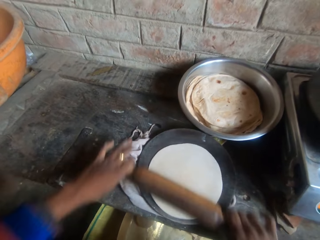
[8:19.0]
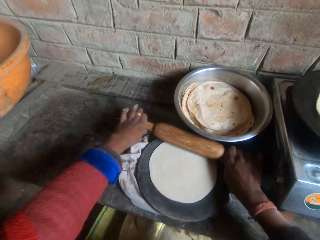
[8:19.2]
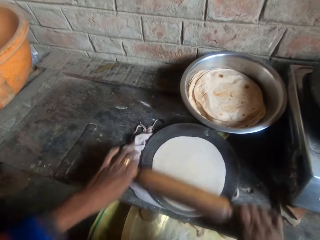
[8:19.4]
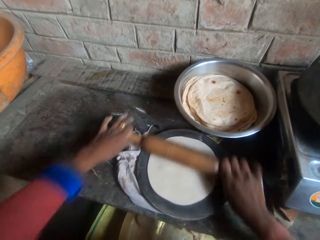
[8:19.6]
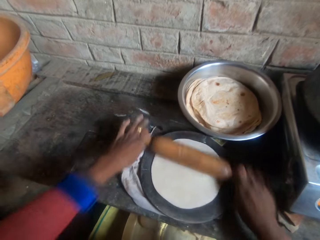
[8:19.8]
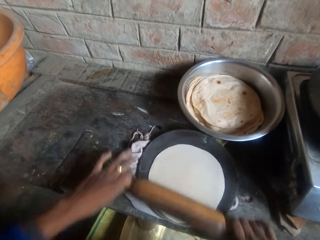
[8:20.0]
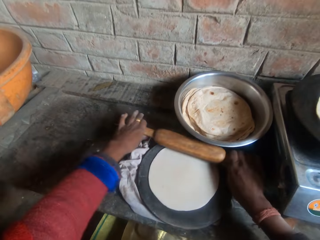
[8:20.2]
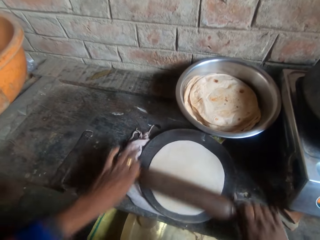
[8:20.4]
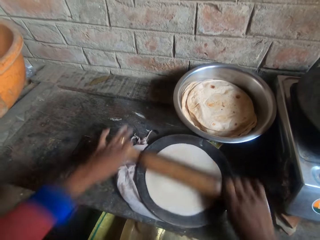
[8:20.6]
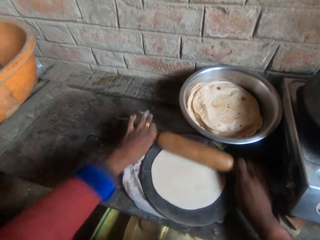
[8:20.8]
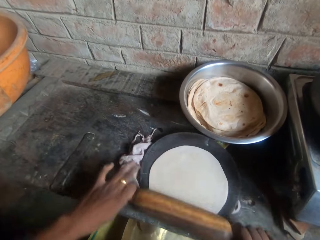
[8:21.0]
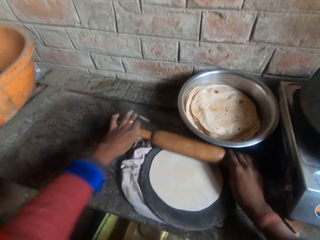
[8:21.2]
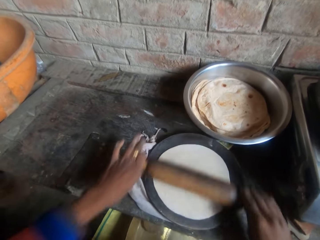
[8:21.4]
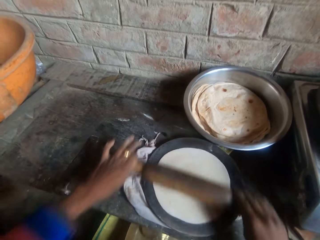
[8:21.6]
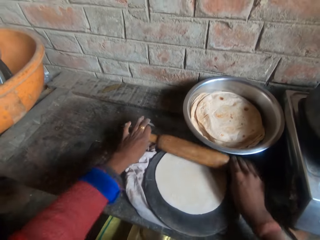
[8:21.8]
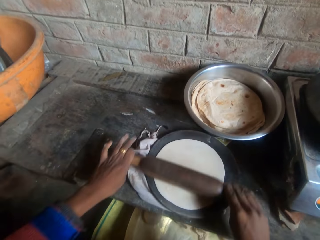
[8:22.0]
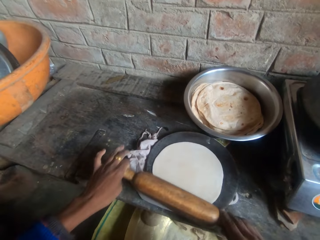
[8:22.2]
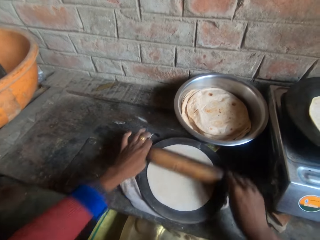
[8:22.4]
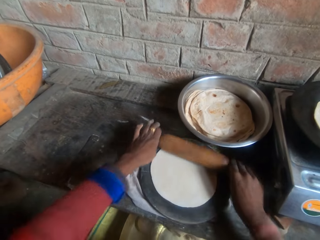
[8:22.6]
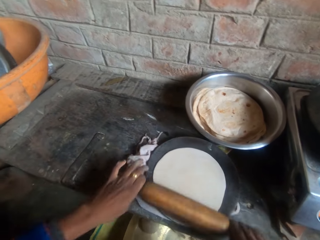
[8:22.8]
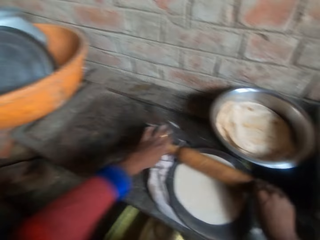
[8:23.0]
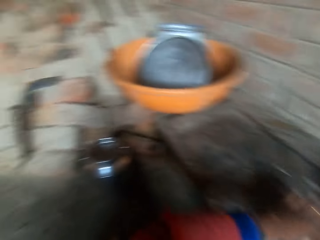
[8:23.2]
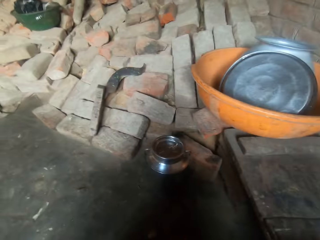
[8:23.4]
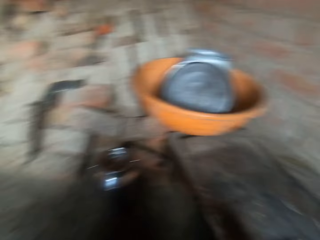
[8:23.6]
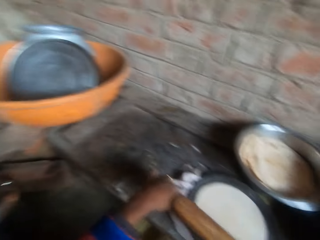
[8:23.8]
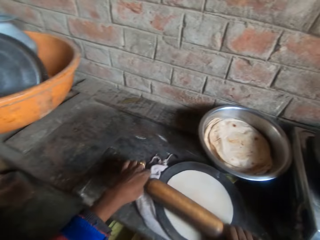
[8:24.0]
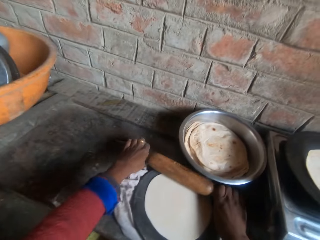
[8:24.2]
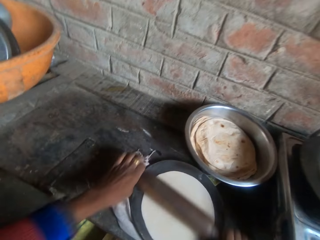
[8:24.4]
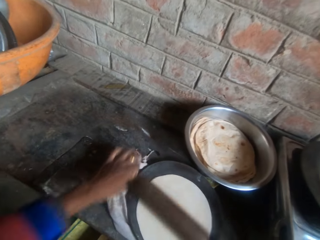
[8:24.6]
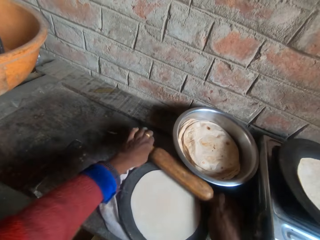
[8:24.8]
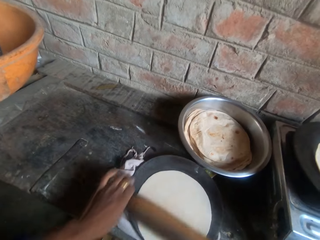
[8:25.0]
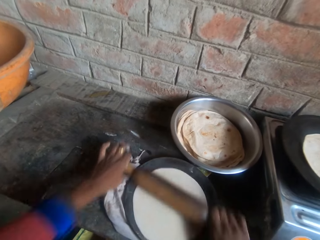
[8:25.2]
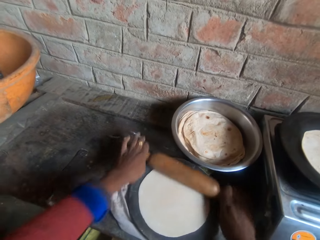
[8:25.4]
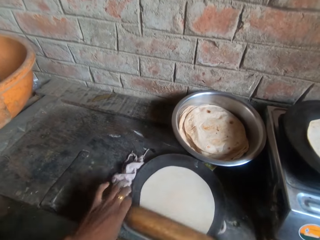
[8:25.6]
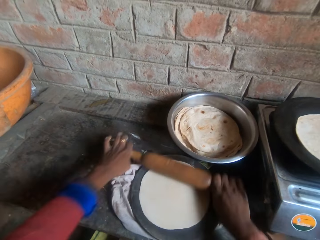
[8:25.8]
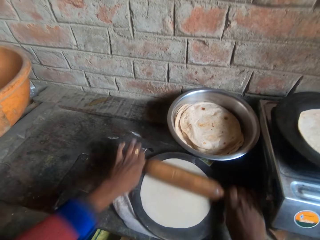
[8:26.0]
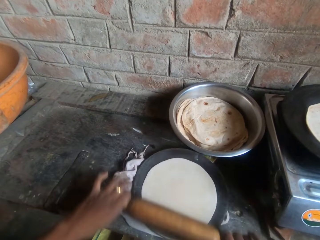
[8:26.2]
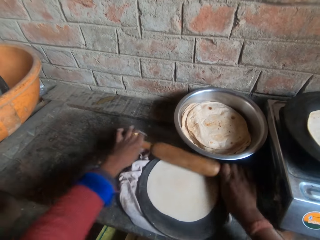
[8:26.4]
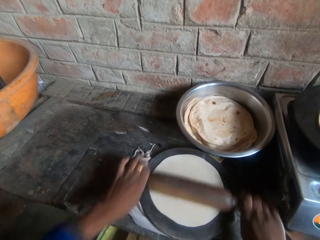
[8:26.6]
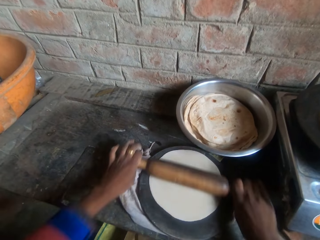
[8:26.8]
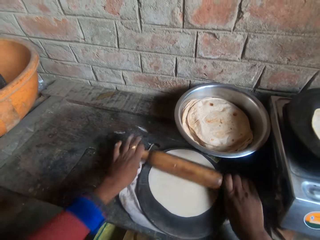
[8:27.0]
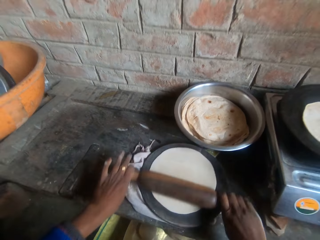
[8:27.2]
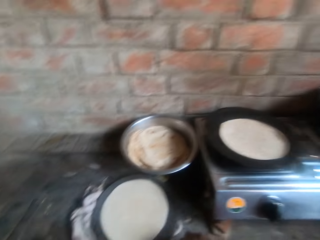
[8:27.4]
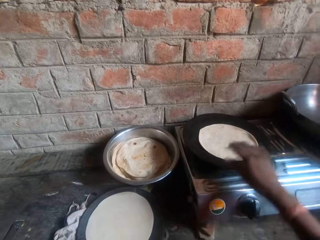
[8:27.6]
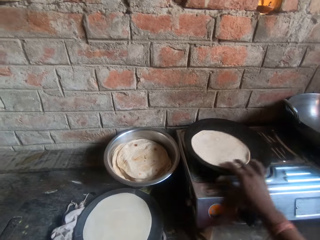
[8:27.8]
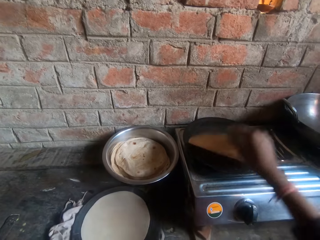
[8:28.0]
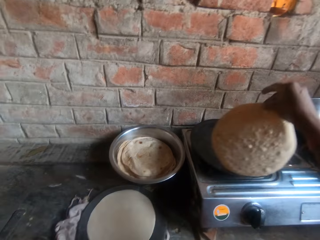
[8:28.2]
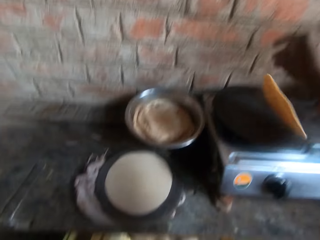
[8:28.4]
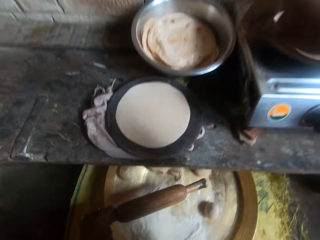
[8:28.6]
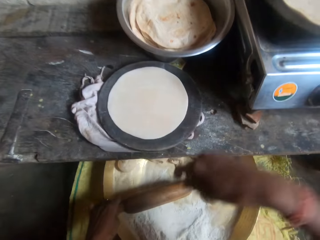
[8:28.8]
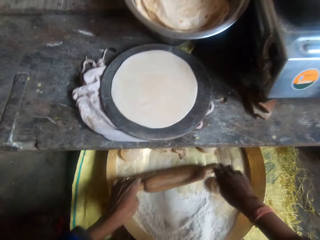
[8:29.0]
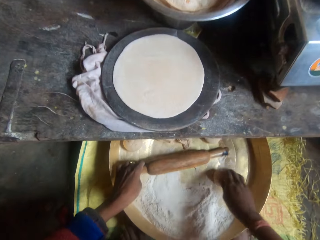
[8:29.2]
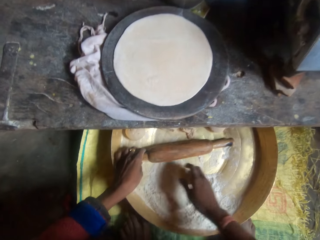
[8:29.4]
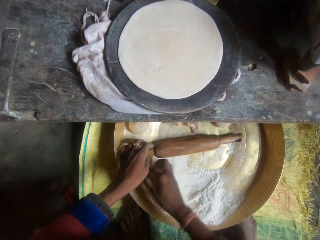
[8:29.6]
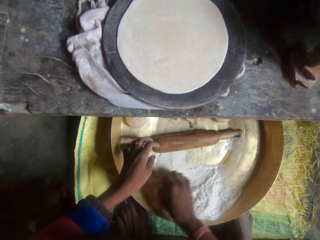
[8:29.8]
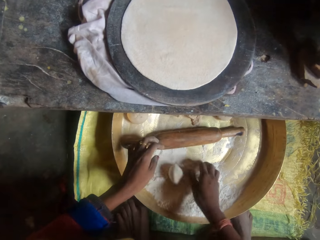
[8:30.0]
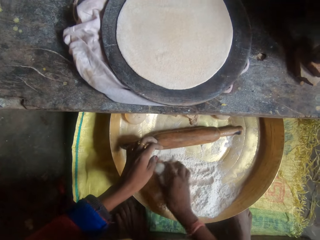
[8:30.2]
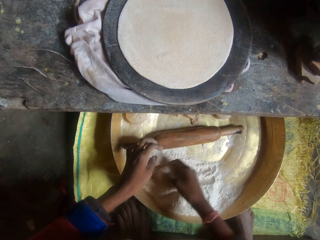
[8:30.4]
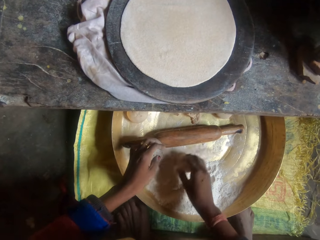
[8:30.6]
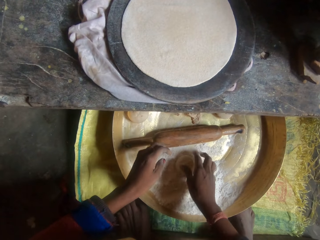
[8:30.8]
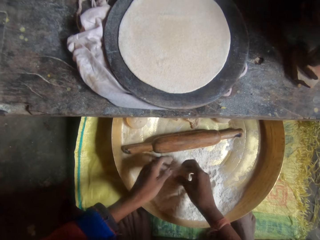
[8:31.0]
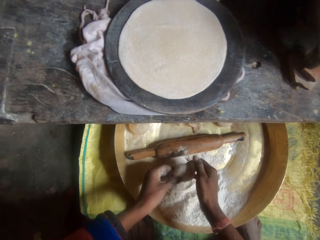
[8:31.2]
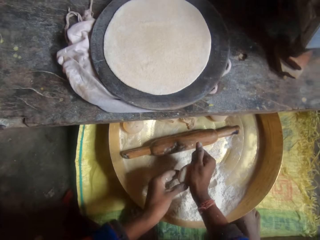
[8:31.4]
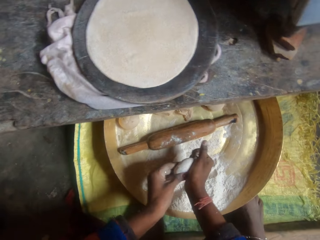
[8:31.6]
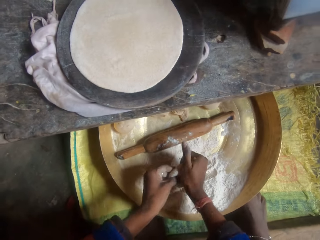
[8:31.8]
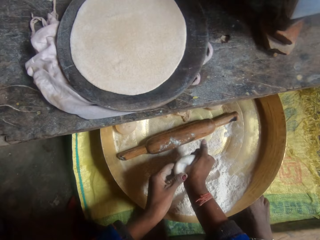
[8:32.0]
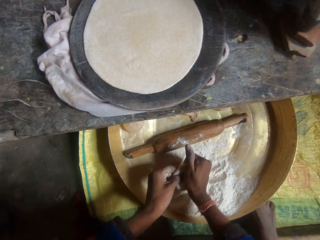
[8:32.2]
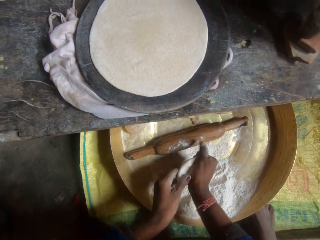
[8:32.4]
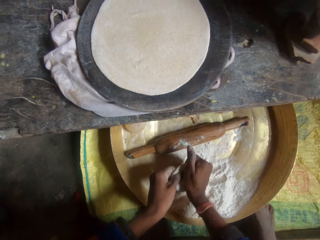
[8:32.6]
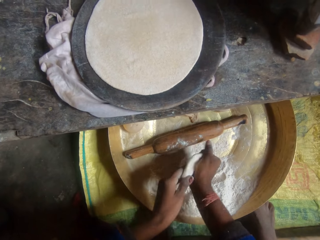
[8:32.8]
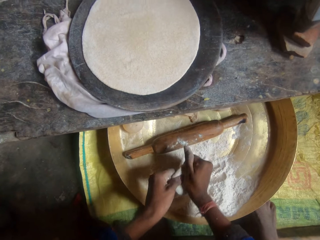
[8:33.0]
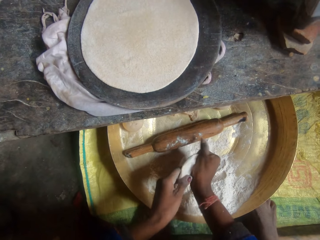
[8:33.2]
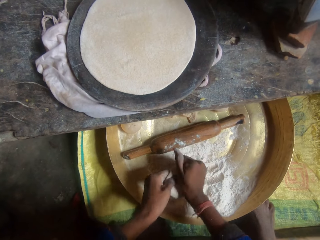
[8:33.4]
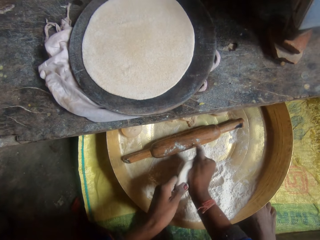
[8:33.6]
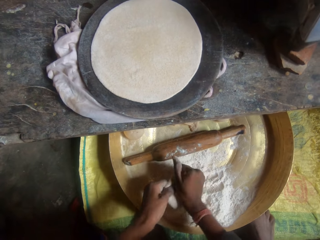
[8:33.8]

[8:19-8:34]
The camera wearer looks around. He rolls the dough on the pastry board. He lifts the tortilla. He flips the roti on the griddle. He takes the dough in the basin. He drops the rolling pin in the bucket. He rolls the dough in flour inside the bucket. He kneads the dough with his hands.

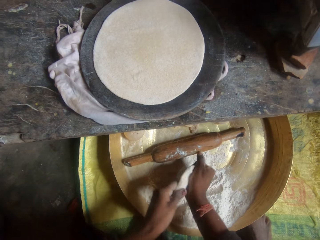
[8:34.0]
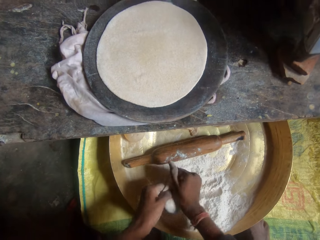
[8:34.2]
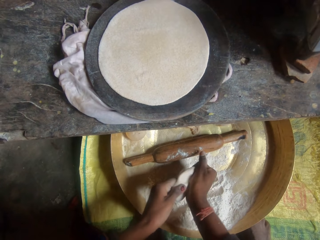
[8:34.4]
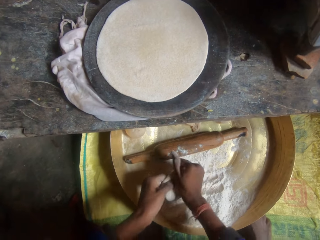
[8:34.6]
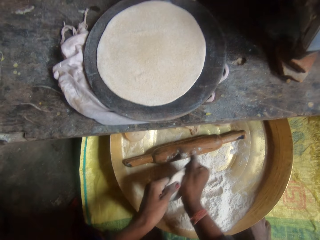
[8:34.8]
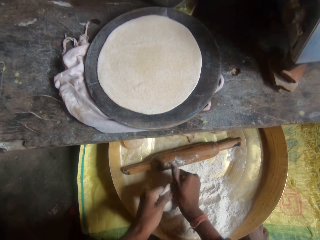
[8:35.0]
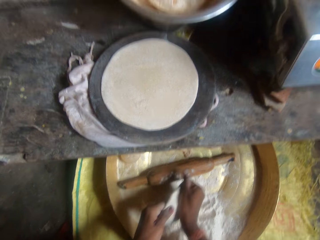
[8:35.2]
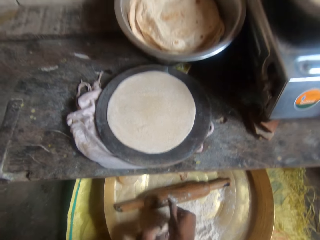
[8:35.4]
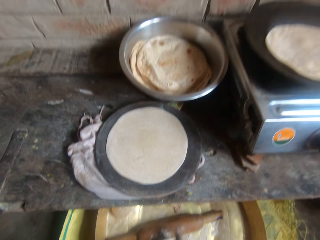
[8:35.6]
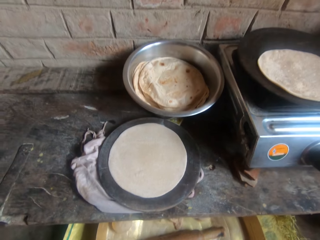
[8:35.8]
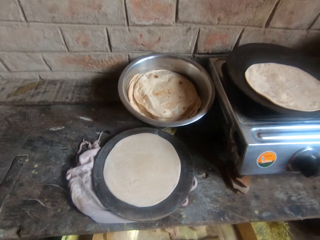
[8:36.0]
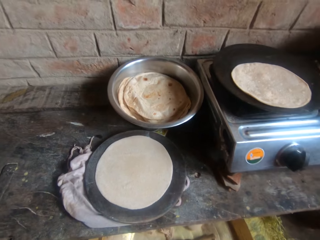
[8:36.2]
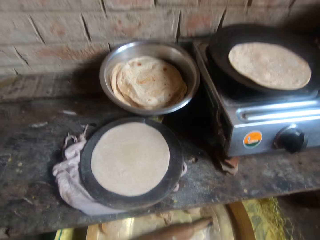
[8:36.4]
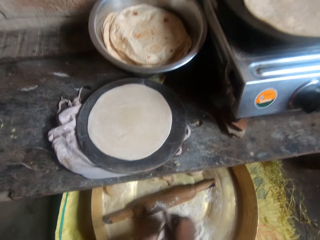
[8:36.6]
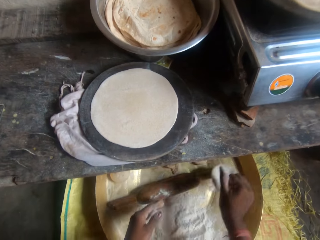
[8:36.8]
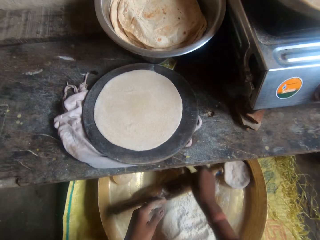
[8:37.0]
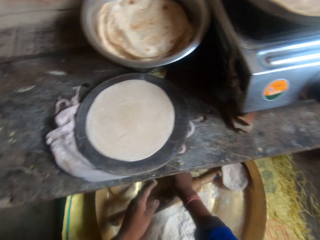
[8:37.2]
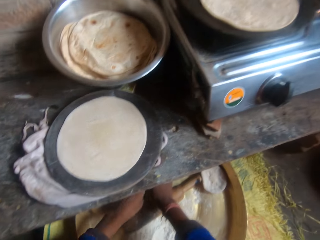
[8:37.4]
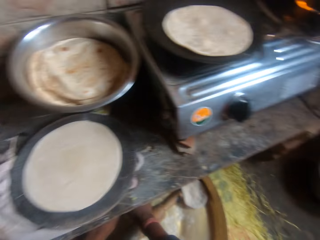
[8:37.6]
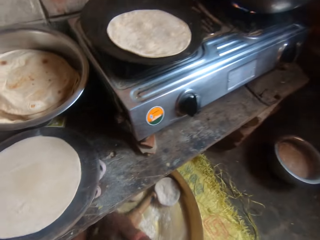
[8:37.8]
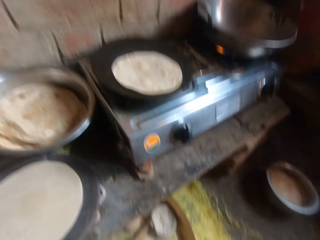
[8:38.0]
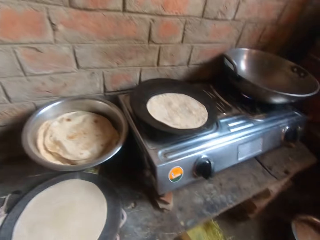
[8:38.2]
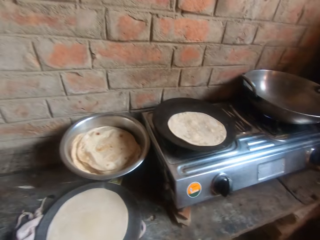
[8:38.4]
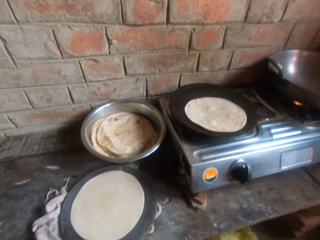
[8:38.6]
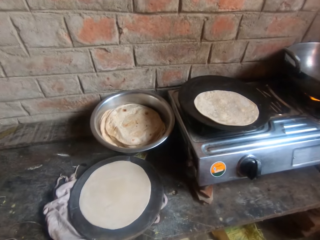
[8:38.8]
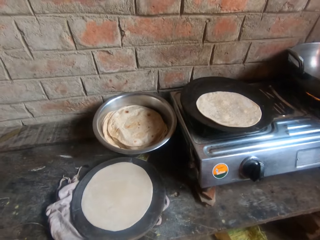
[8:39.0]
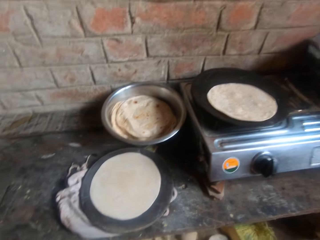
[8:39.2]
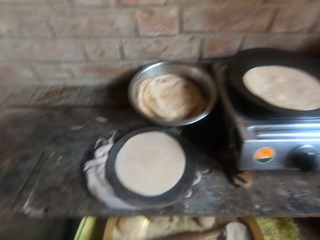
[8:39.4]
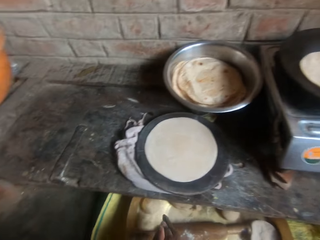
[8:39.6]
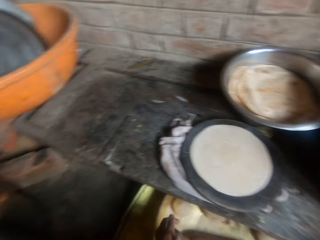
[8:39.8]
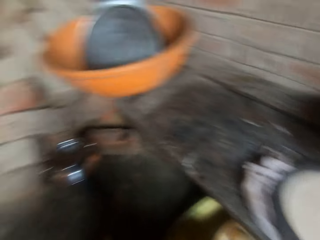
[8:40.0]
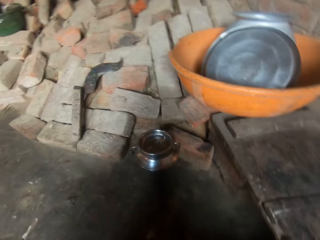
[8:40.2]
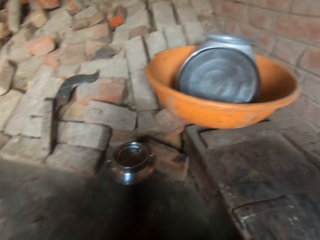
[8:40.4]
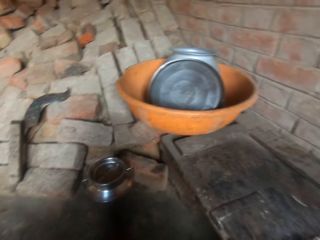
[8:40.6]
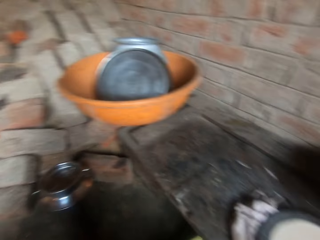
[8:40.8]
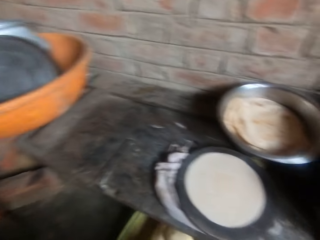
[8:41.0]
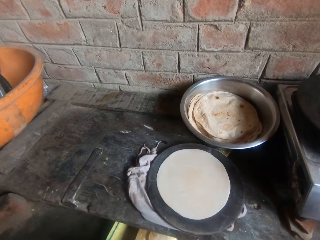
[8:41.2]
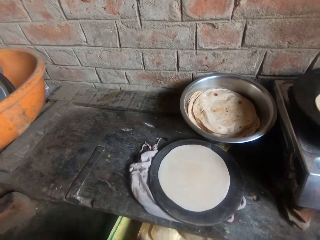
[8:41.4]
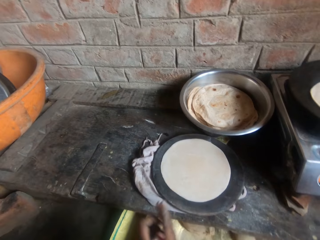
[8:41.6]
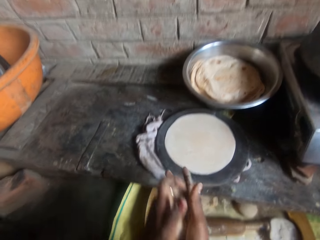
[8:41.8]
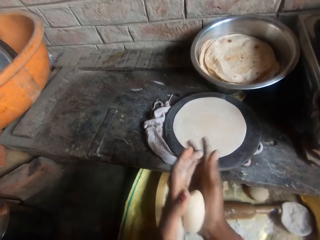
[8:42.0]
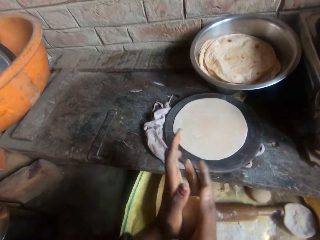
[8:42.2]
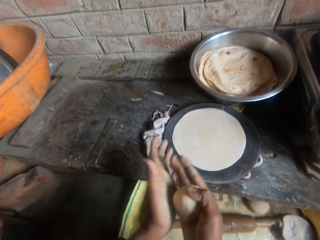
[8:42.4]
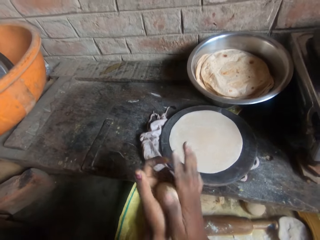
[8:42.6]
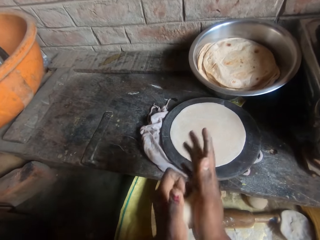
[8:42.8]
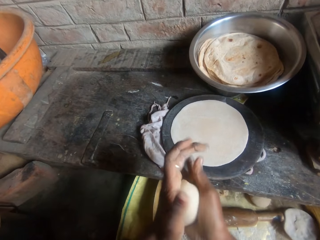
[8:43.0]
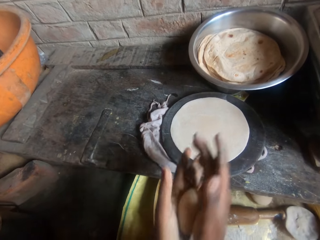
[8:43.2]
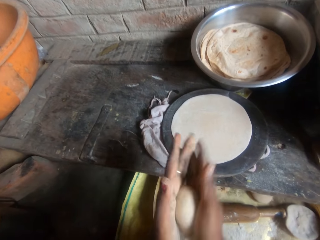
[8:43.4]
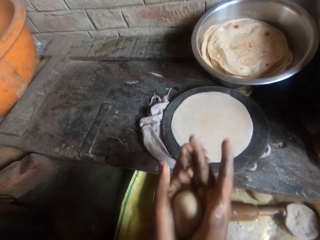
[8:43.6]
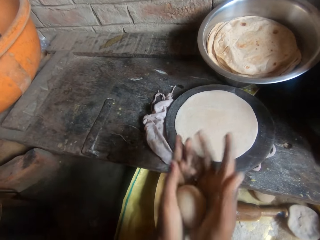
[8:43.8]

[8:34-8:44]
The camera wearer drops the dough in the bucket. He looks around. He kneads another dough from the bucket with his hands.
